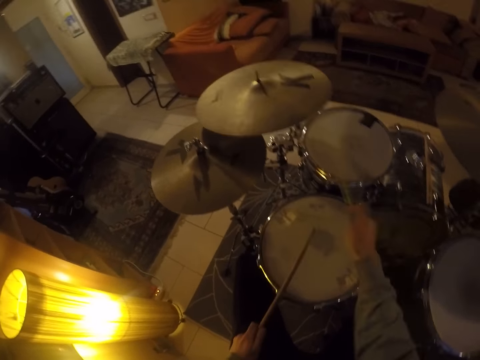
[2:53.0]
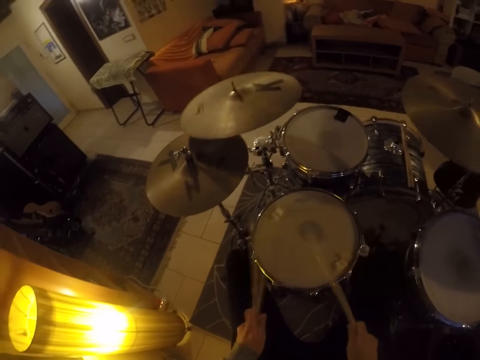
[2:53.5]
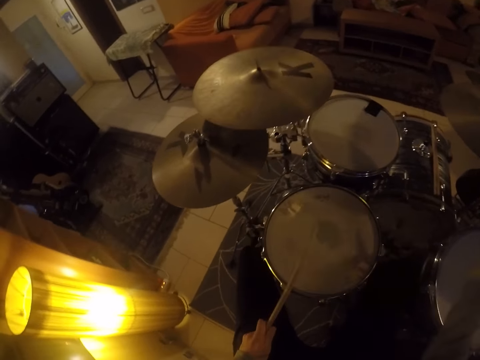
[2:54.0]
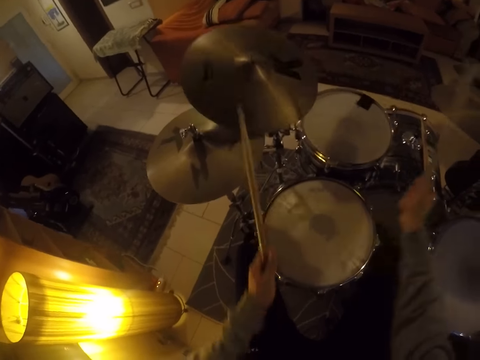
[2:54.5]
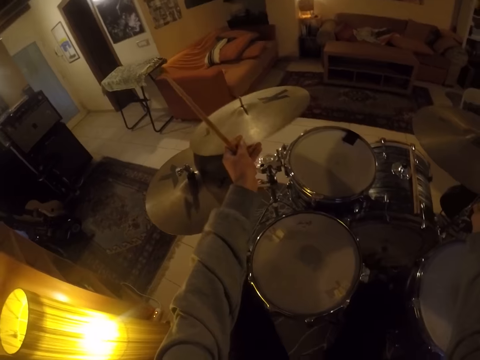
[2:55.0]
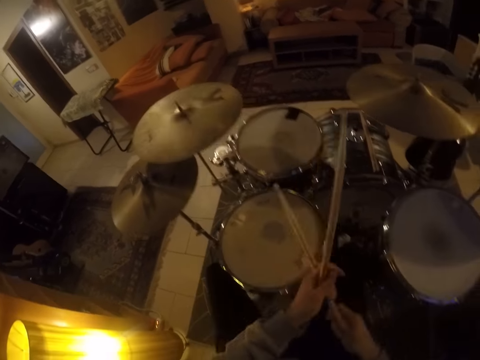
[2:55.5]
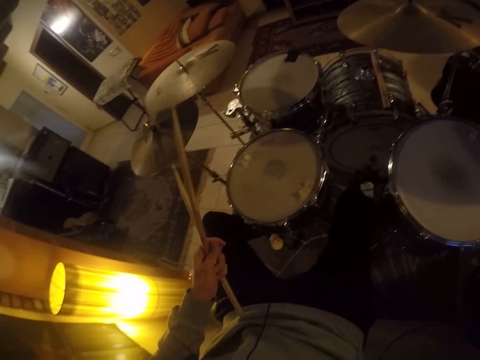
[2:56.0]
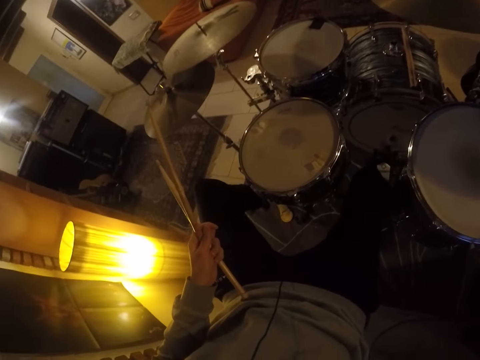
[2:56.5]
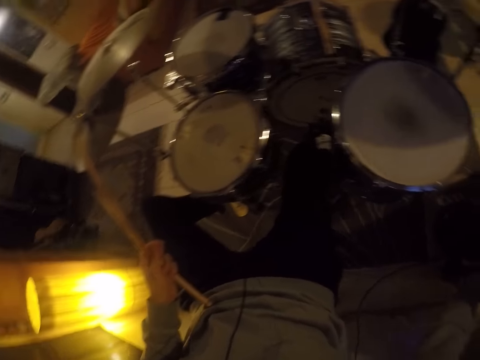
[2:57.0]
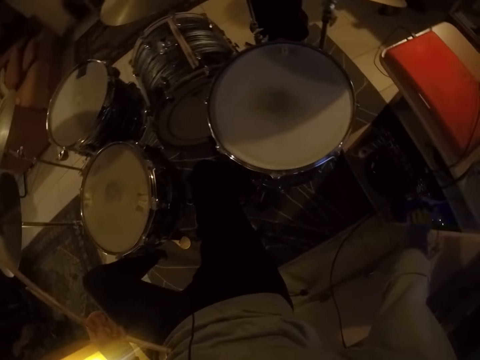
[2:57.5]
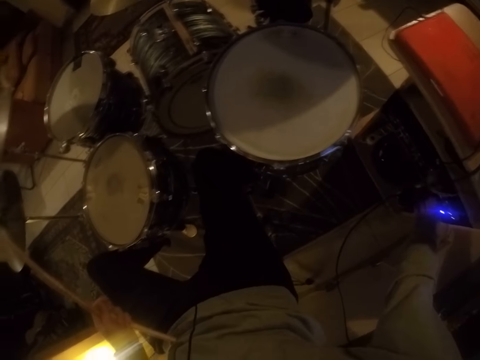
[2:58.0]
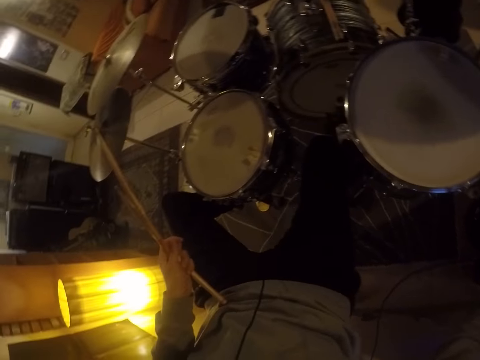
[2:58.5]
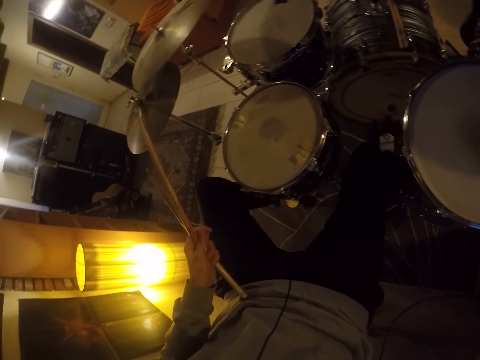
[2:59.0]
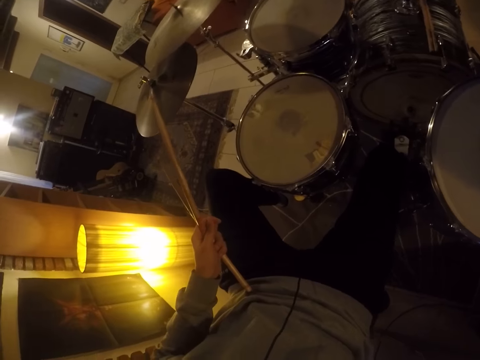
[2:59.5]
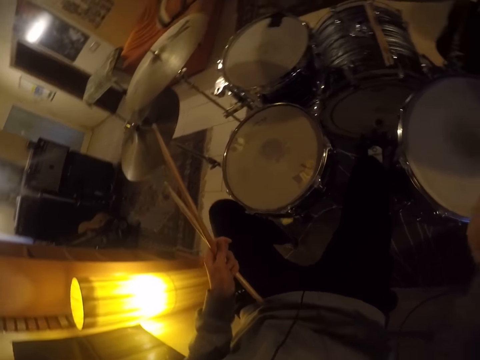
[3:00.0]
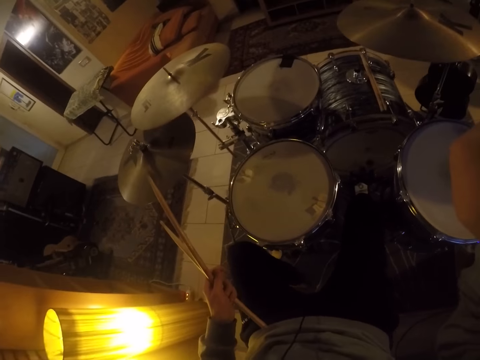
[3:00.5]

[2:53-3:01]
The camera wearer holds the crash cymbal on the left side with his left hand. He holds the ride cymbal on the right side with his right hand. He passes the drumstick on his right hand to his left hand. He stops playing the drum. He presses a drum monitor with his right hand. He adjusts a machine.
